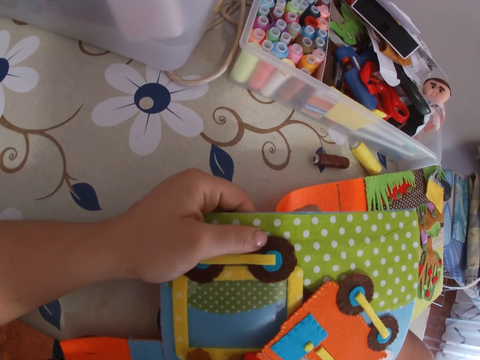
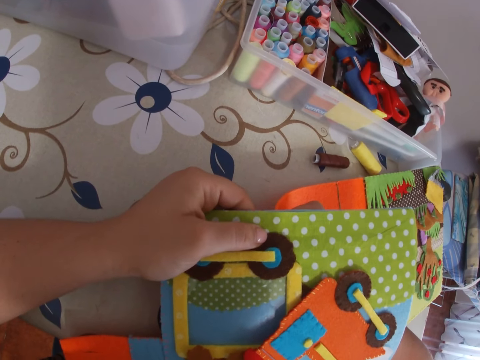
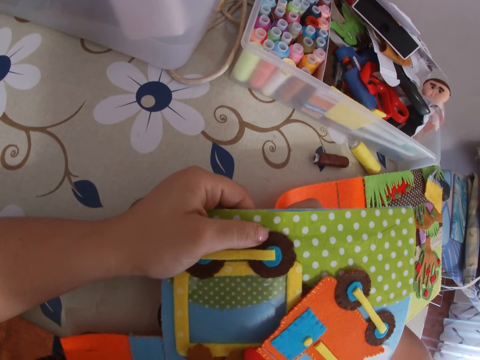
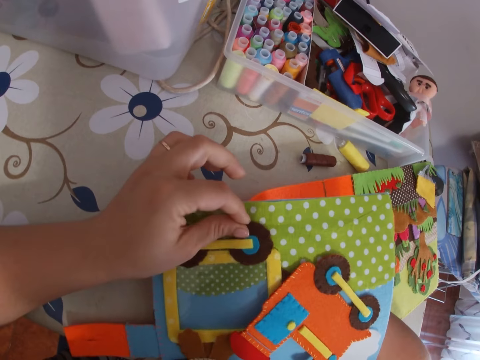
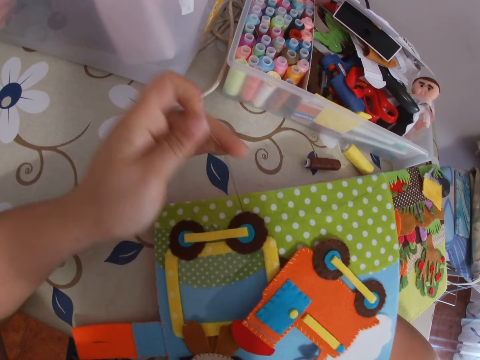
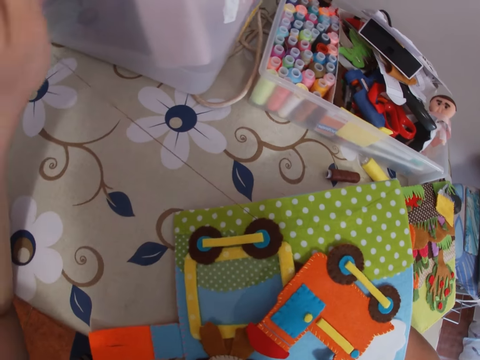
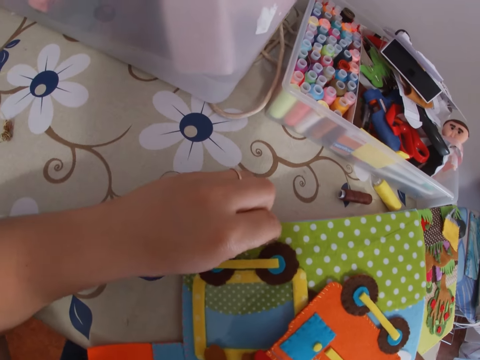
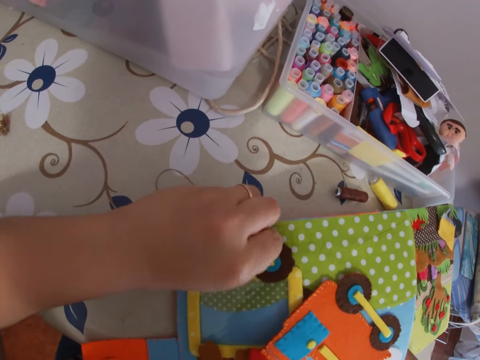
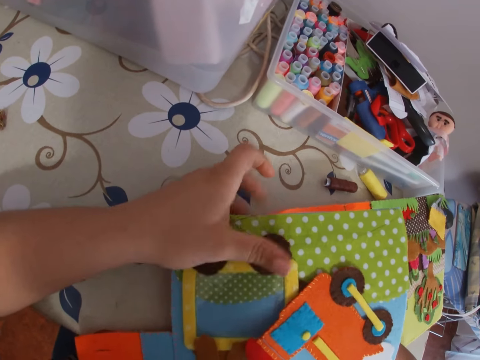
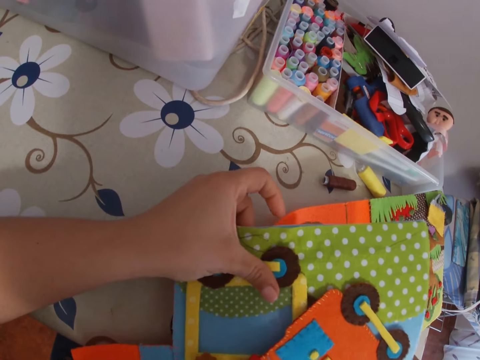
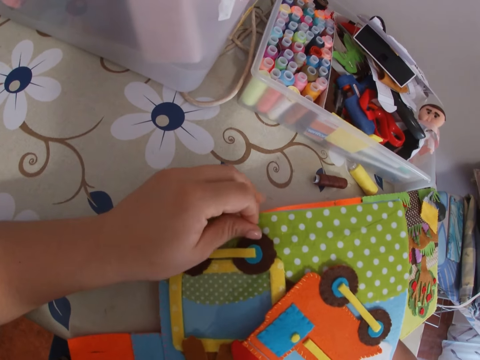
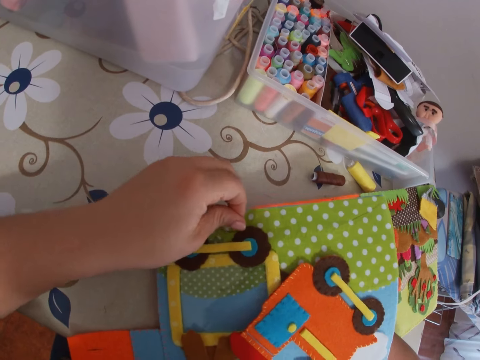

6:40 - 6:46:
The camera wearer pulls the needle with thread through the paper with her left hand. She sticks the needle with thread in the paper. She sews the cardboard with the needle.

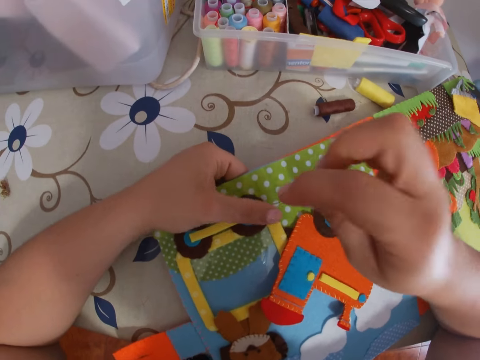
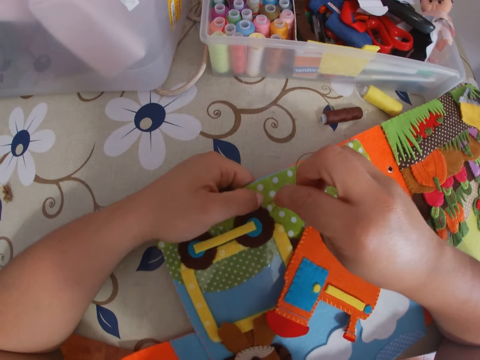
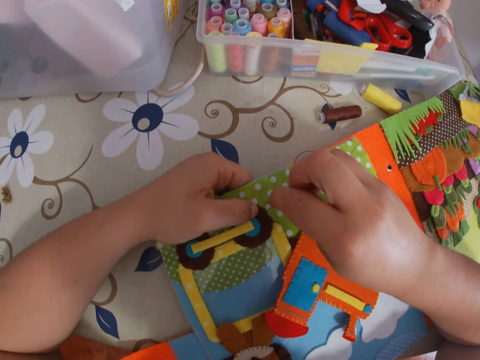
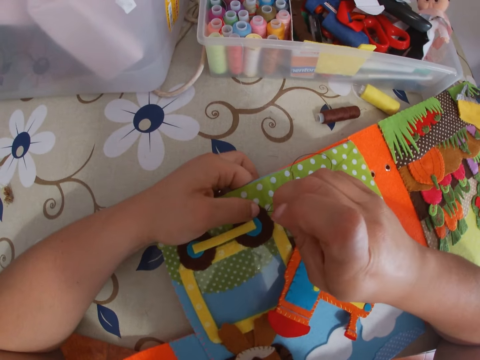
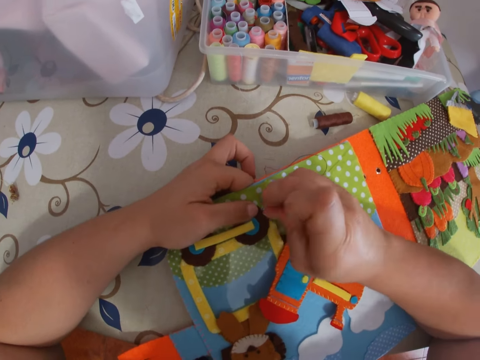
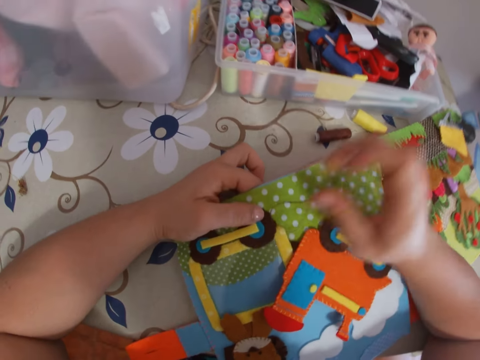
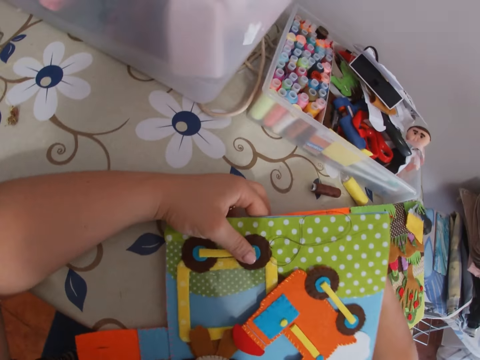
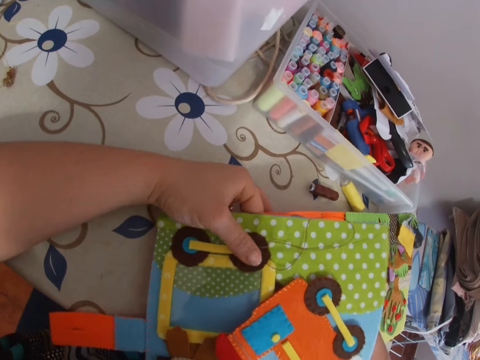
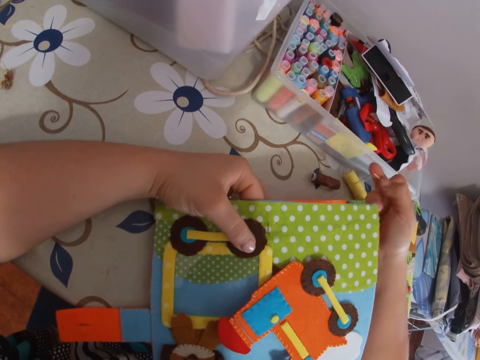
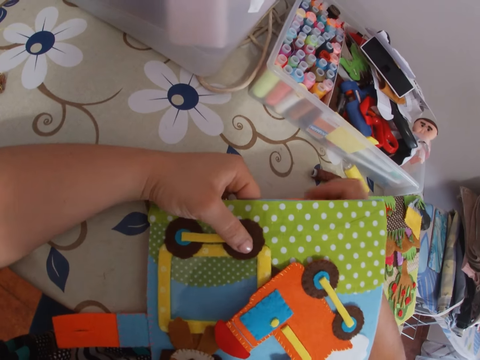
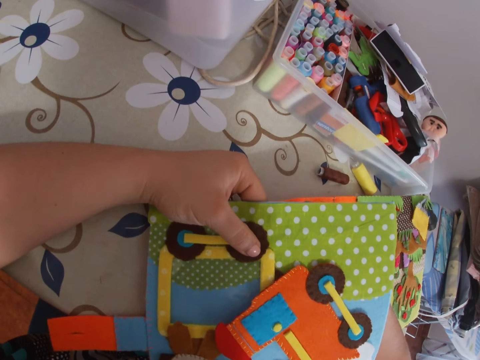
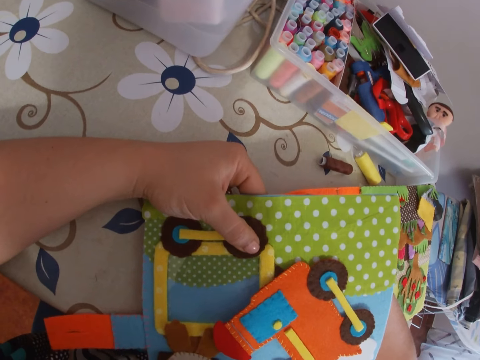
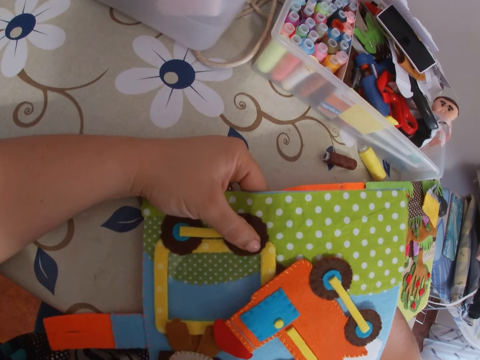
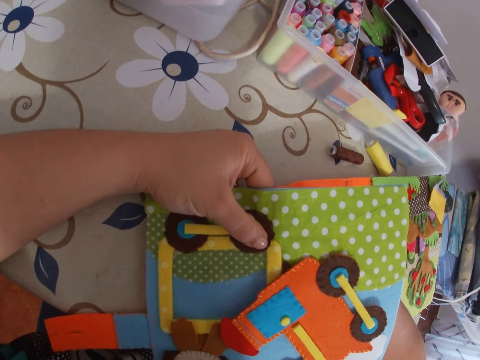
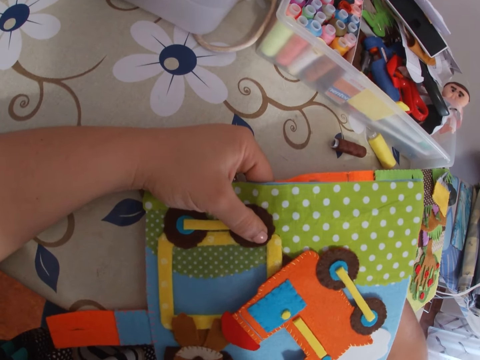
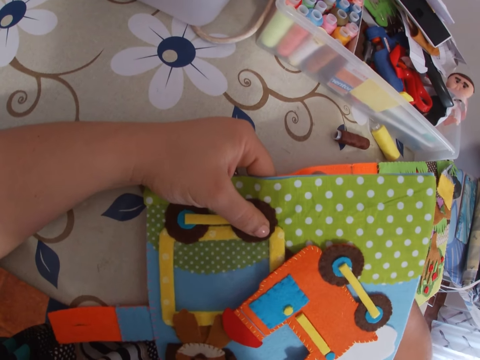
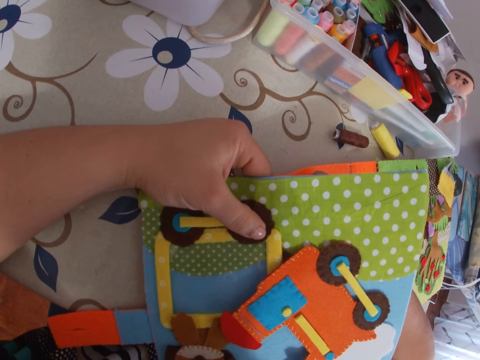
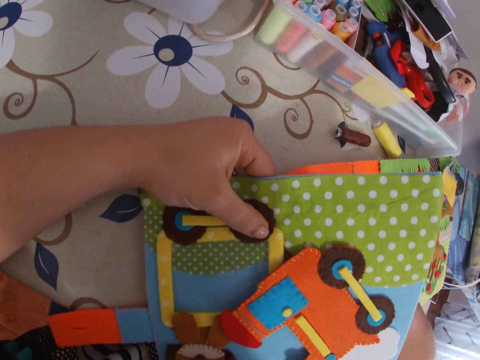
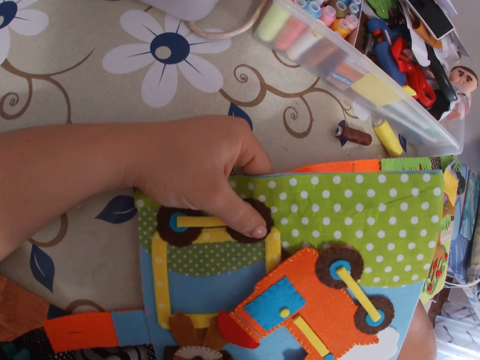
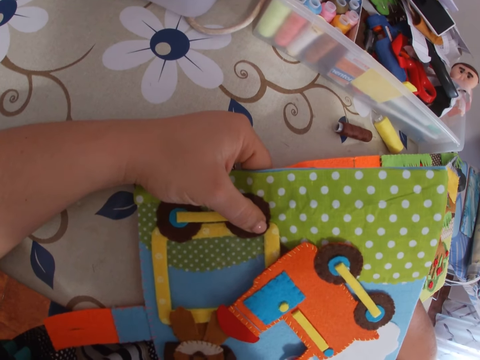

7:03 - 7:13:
The camera wearer sticks the needle with thread in the paper. She sews the cardboard with the needle. She pulls the needle with thread through the paper with her right hand. She sticks the needle with thread in the paper. She sews the cardboard with the needle.

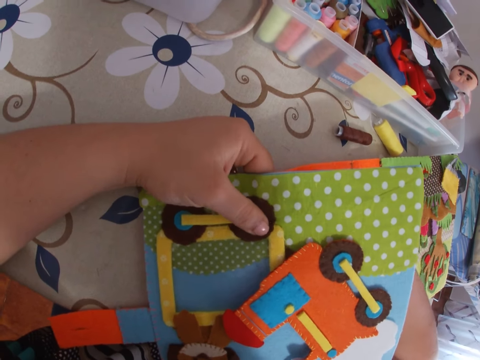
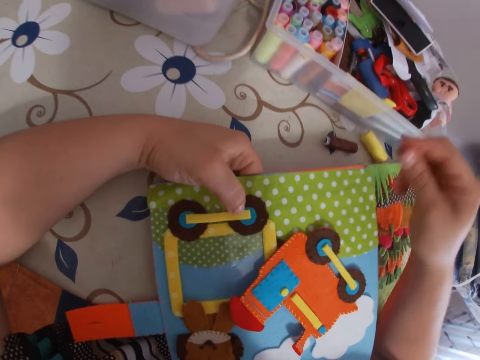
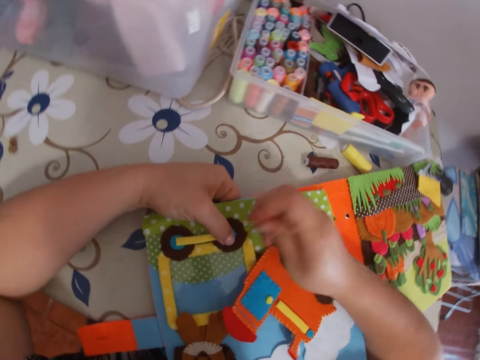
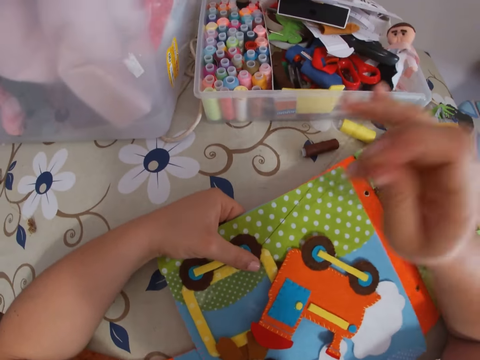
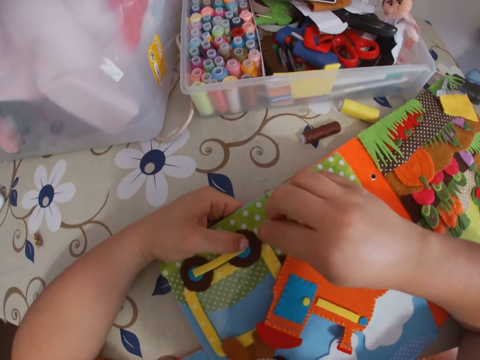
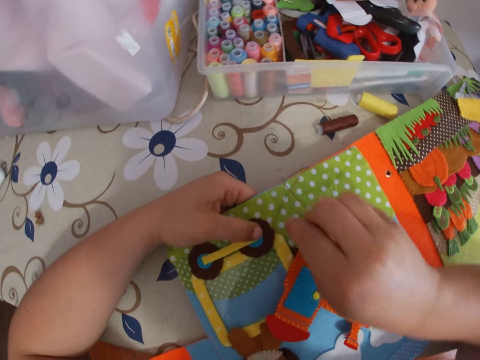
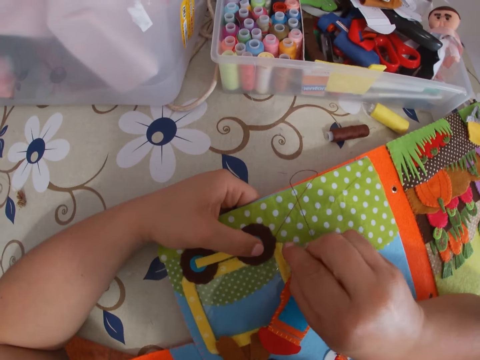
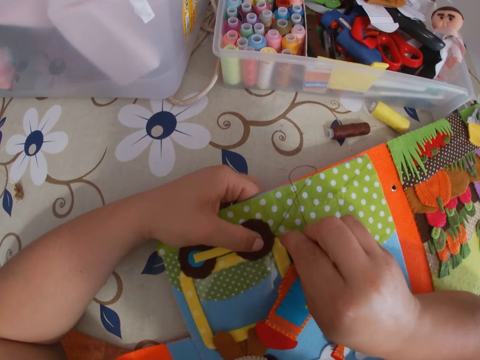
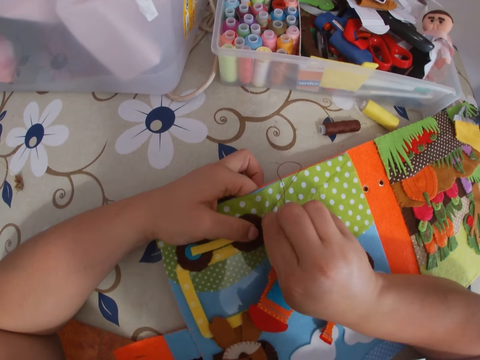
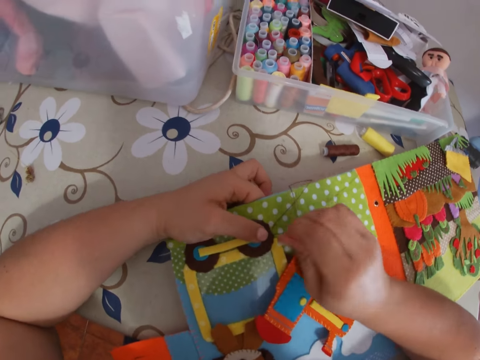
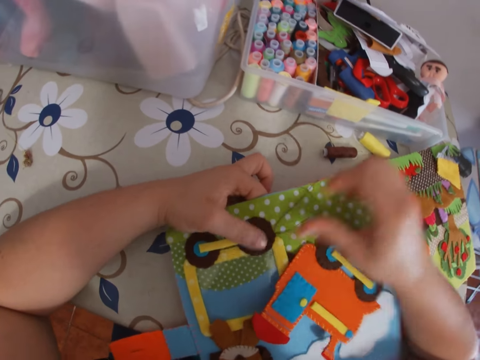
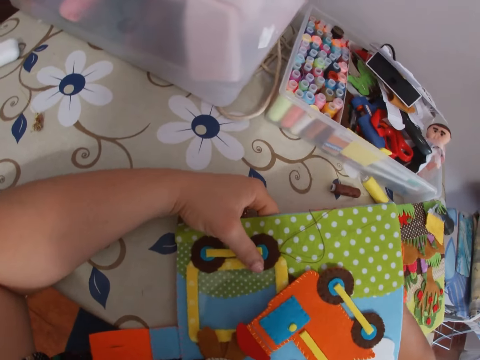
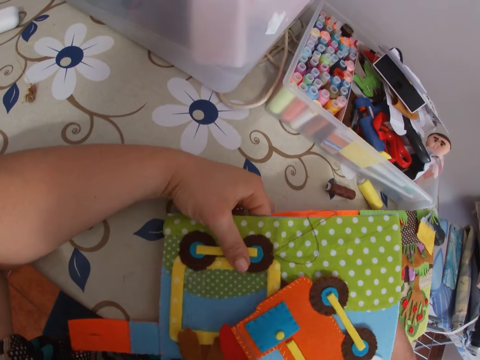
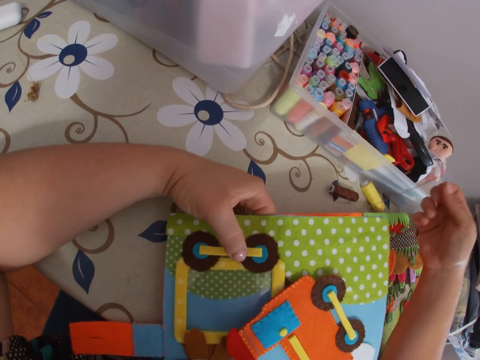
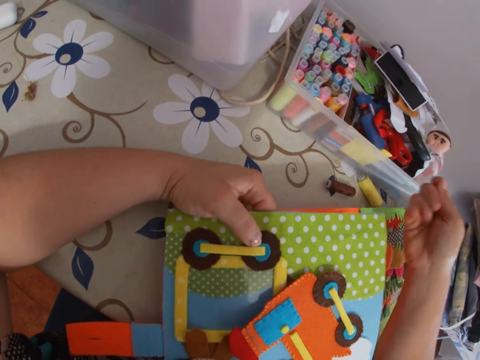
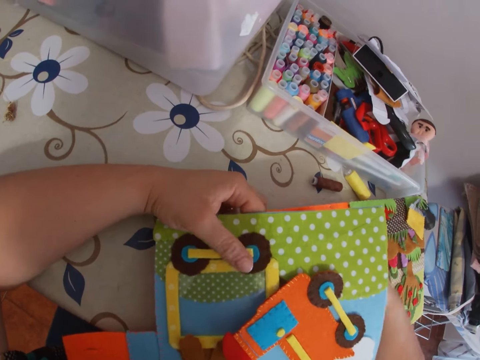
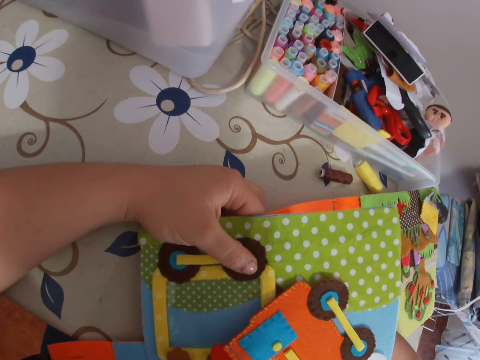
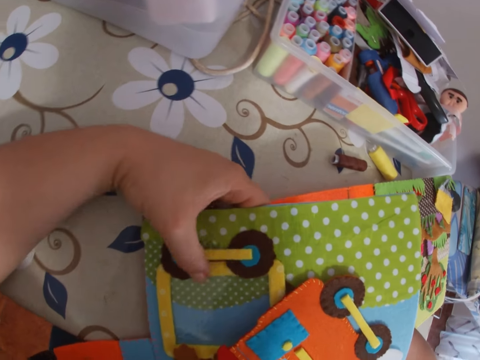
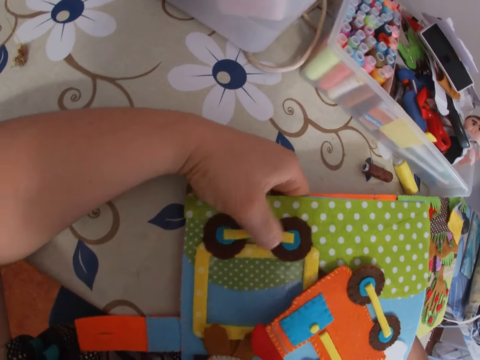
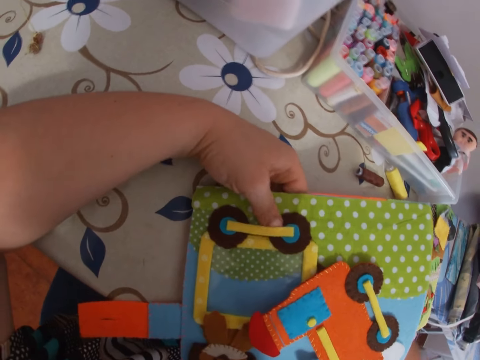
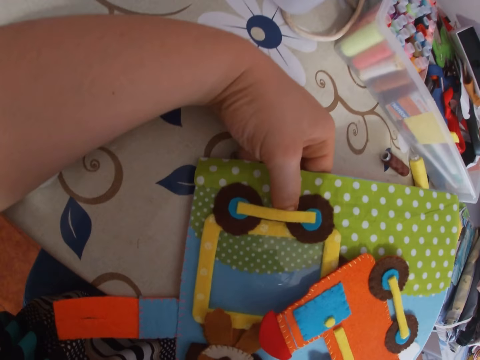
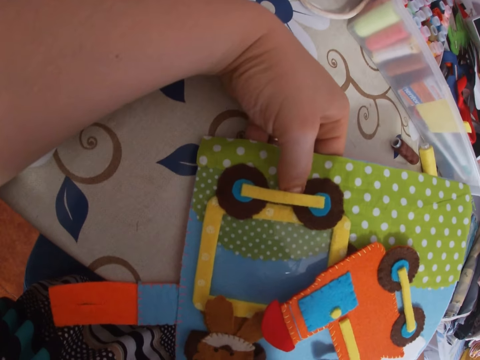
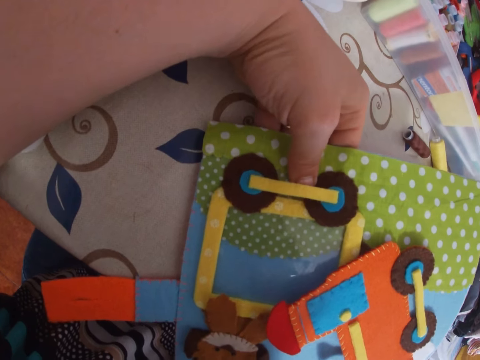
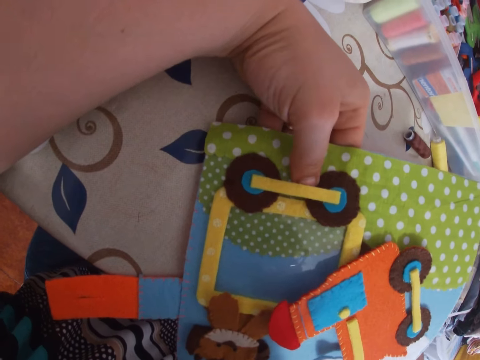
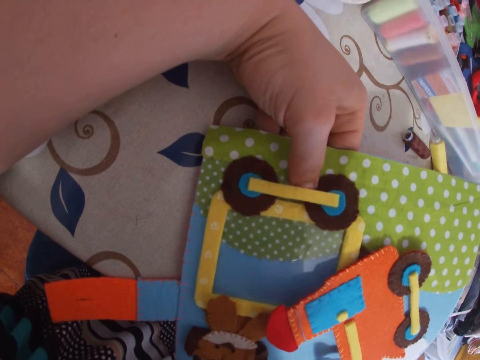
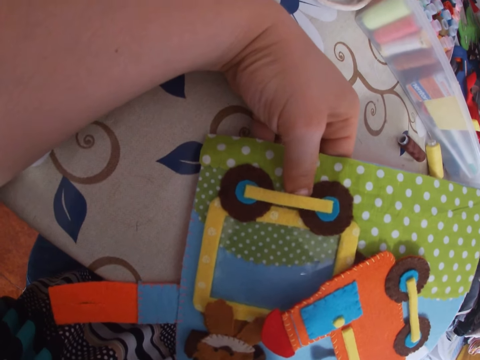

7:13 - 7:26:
The camera wearer pulls the needle with thread through the paper with her right hand. She sticks the needle with thread in the paper. She sews the cardboard with the needle. She pulls the needle with thread through the paper with her right hand. She sticks the needle with thread in the paper. She sews the cardboard with the needle.
